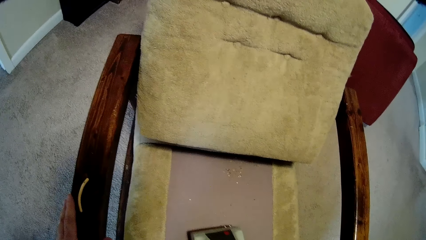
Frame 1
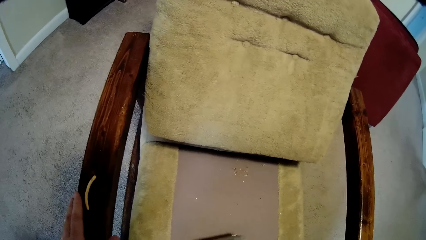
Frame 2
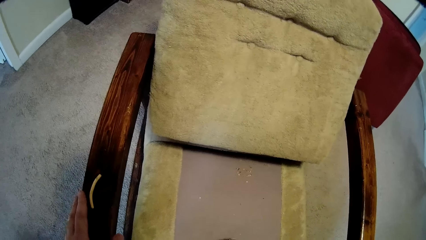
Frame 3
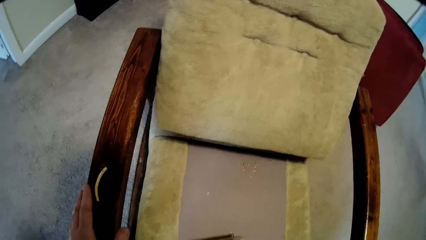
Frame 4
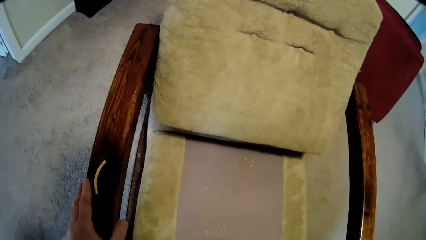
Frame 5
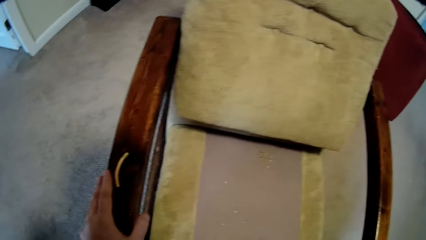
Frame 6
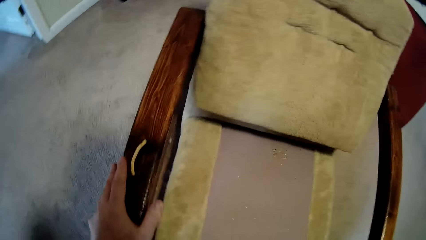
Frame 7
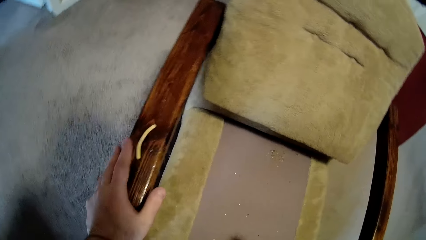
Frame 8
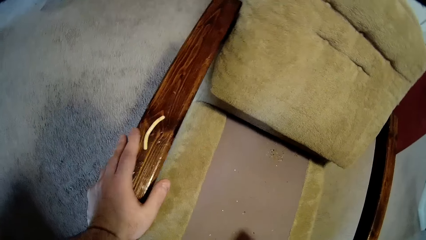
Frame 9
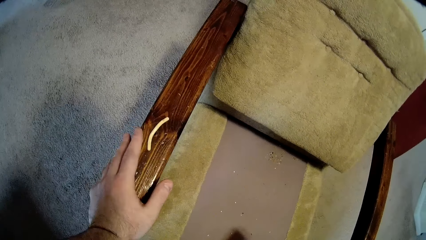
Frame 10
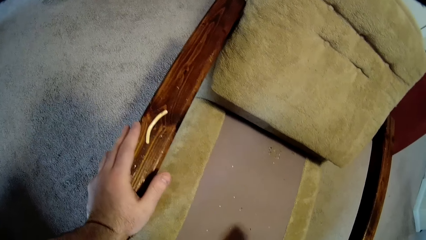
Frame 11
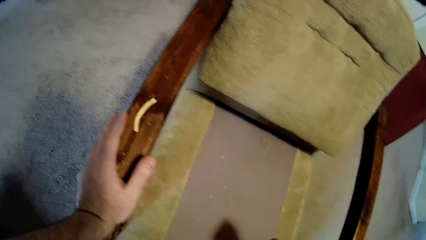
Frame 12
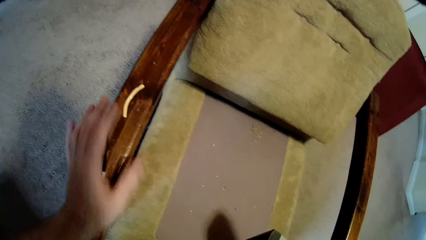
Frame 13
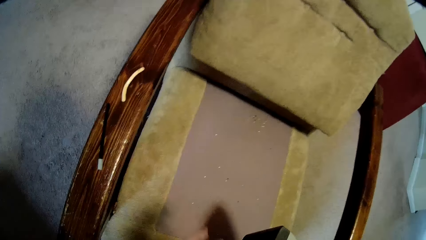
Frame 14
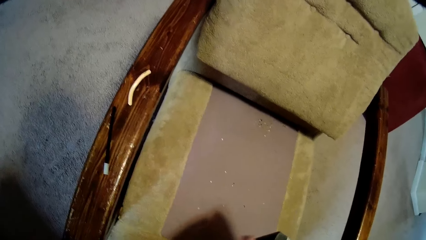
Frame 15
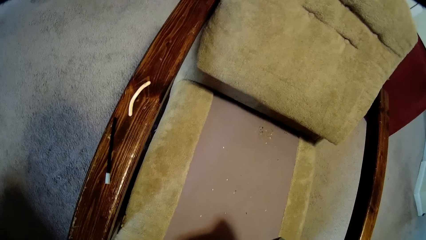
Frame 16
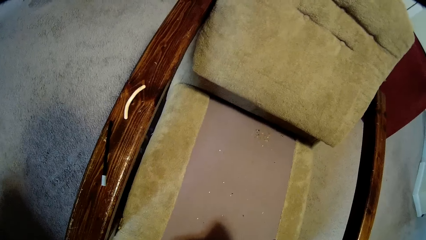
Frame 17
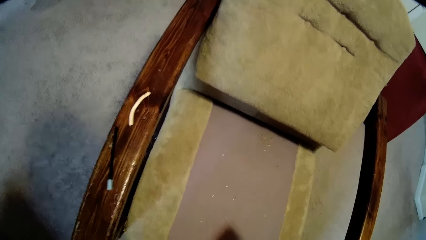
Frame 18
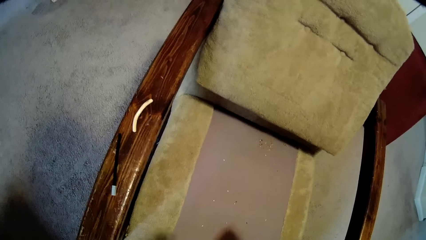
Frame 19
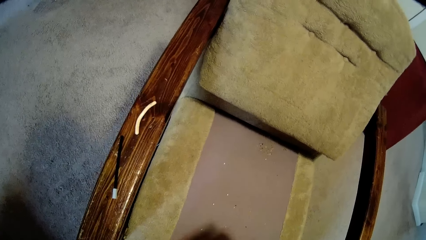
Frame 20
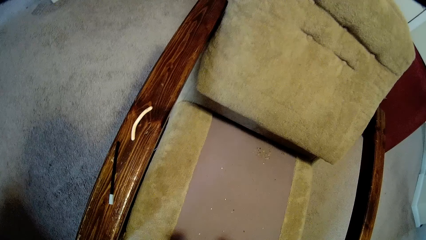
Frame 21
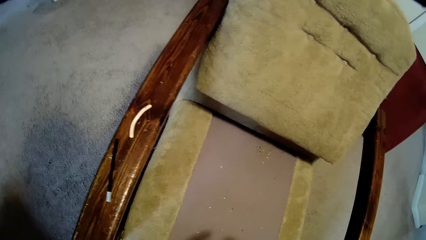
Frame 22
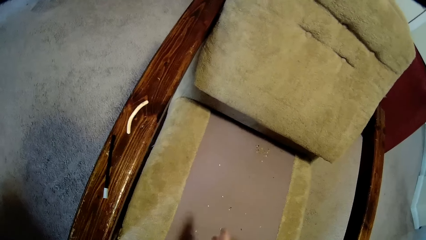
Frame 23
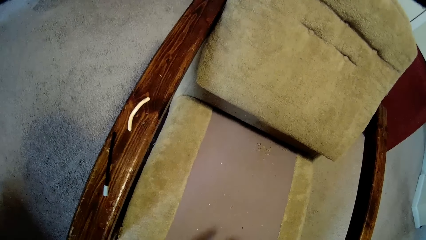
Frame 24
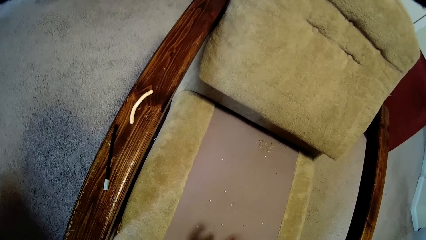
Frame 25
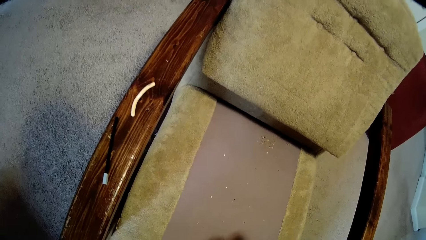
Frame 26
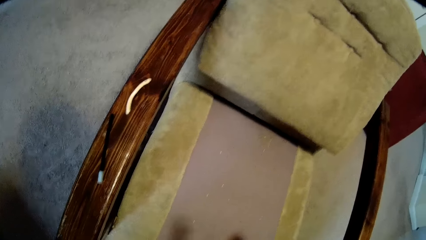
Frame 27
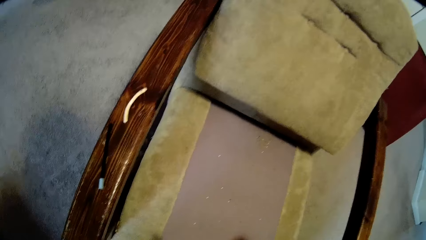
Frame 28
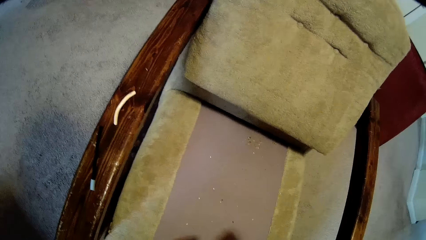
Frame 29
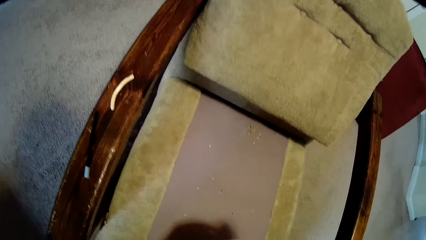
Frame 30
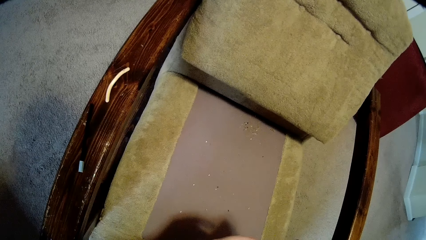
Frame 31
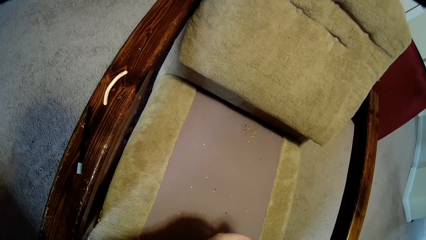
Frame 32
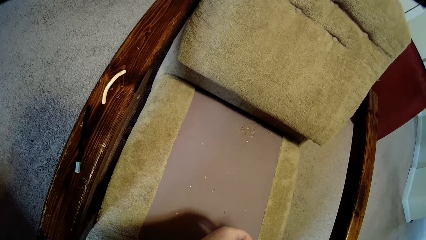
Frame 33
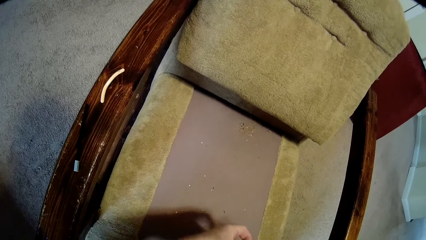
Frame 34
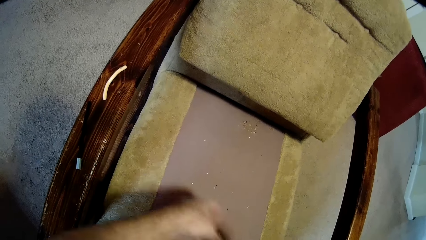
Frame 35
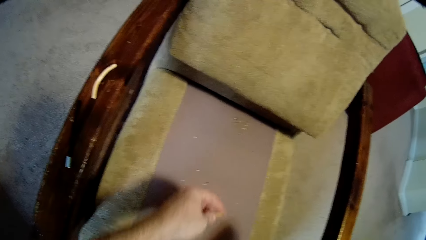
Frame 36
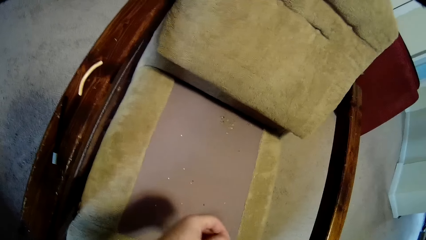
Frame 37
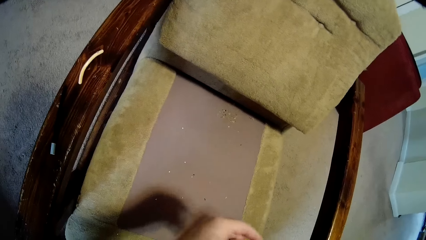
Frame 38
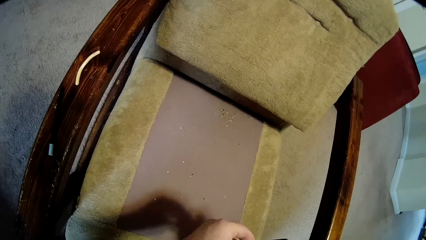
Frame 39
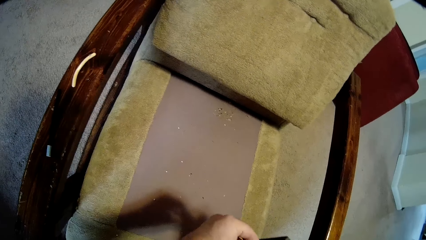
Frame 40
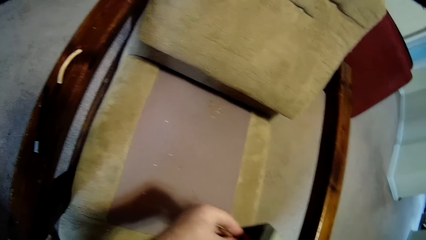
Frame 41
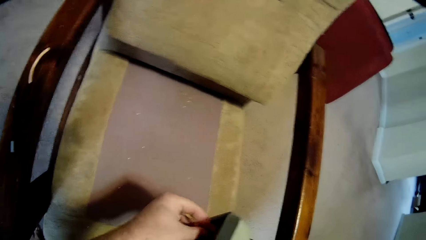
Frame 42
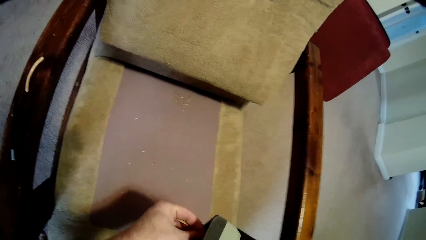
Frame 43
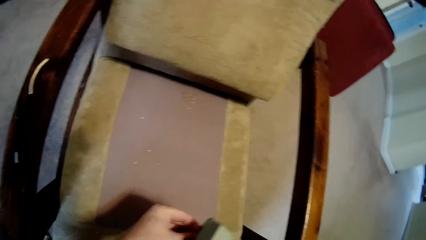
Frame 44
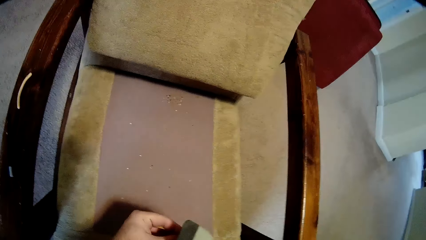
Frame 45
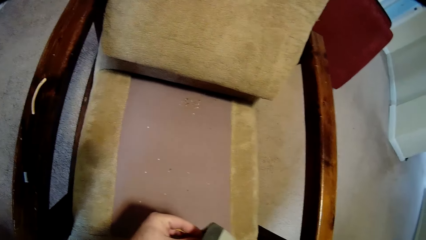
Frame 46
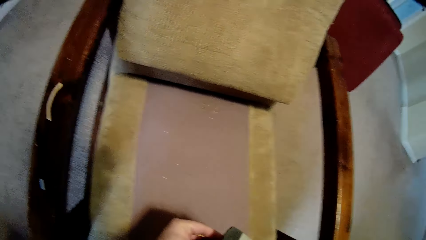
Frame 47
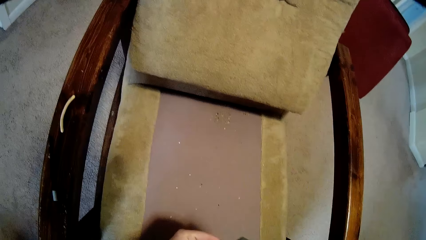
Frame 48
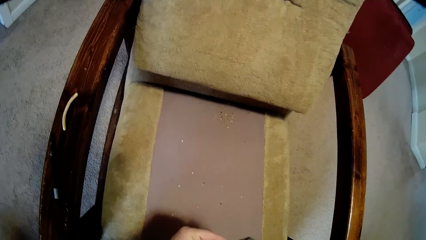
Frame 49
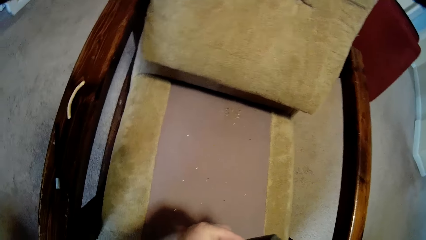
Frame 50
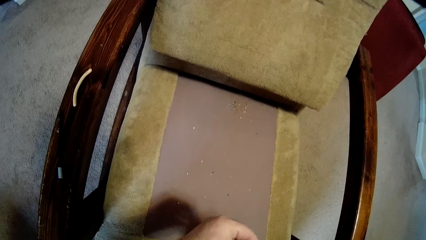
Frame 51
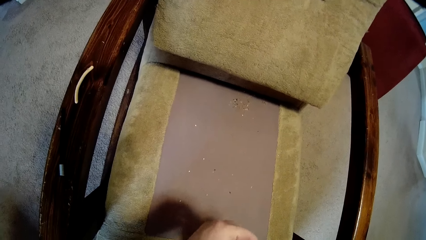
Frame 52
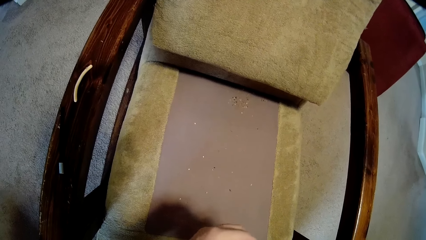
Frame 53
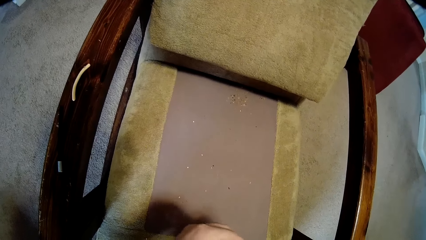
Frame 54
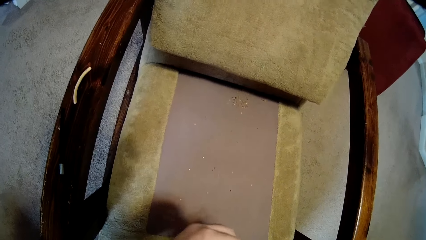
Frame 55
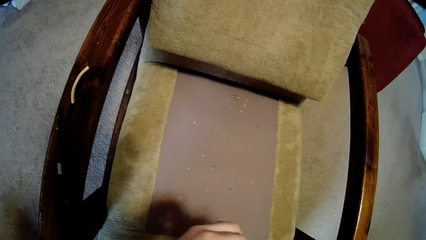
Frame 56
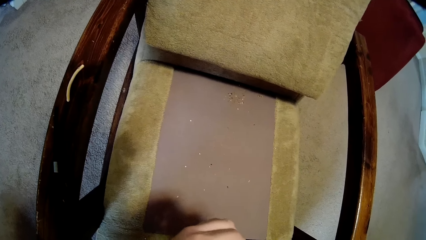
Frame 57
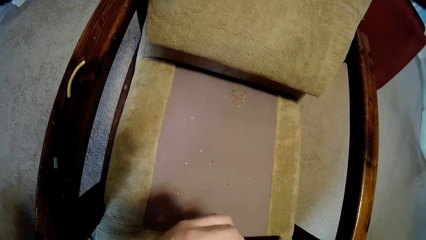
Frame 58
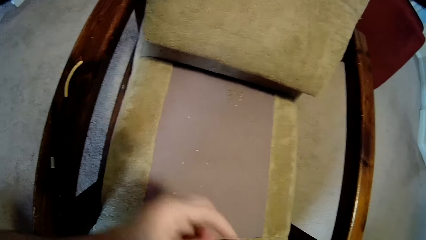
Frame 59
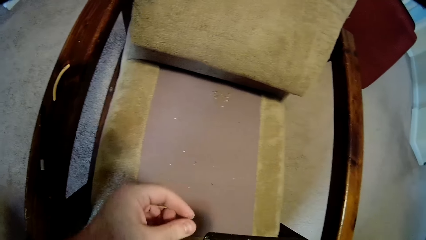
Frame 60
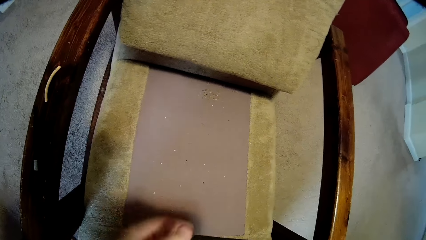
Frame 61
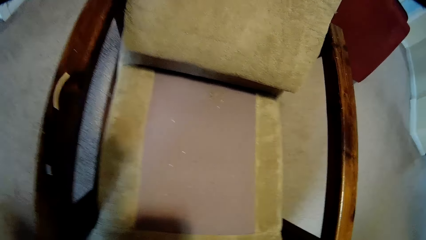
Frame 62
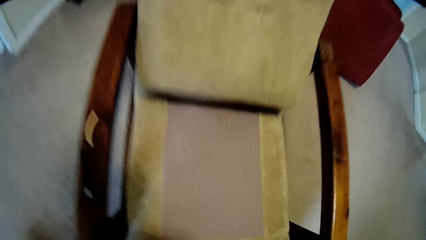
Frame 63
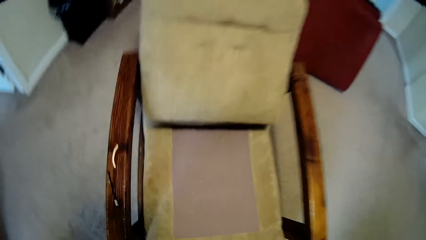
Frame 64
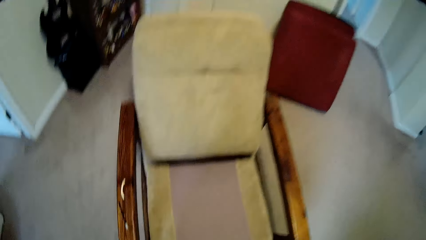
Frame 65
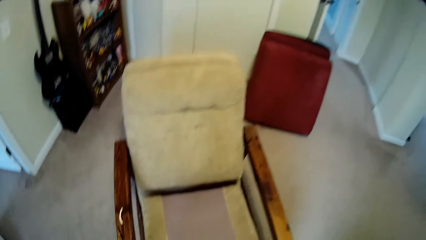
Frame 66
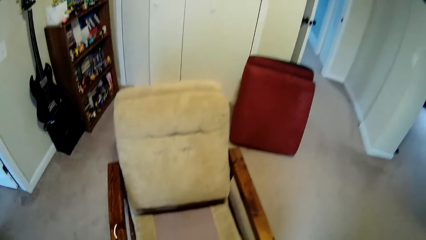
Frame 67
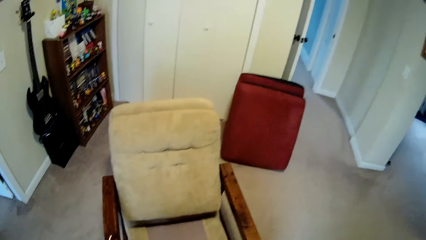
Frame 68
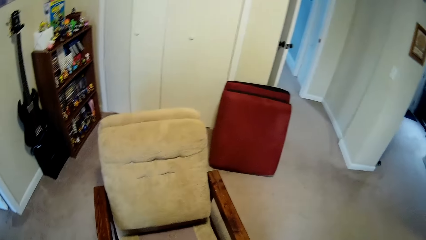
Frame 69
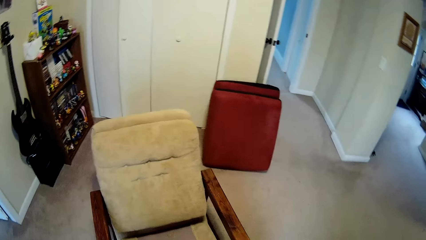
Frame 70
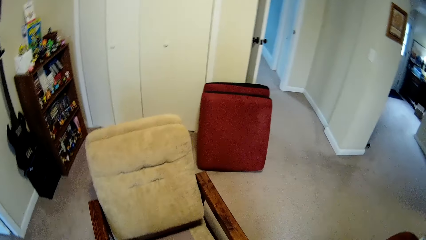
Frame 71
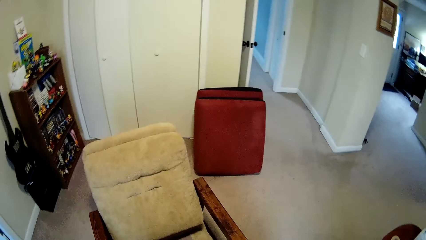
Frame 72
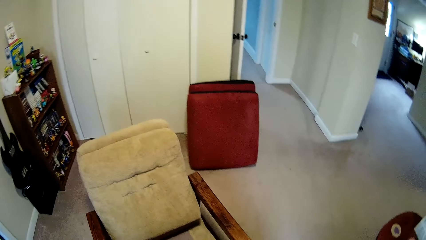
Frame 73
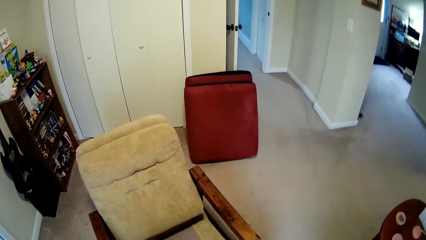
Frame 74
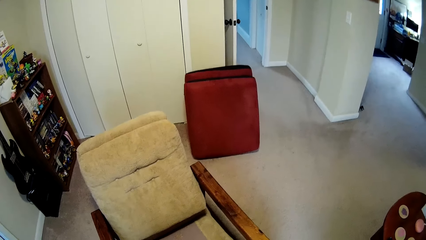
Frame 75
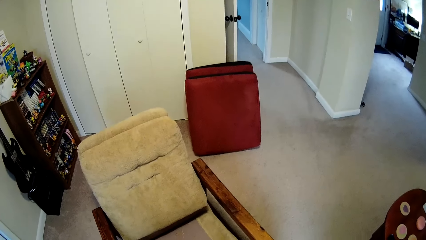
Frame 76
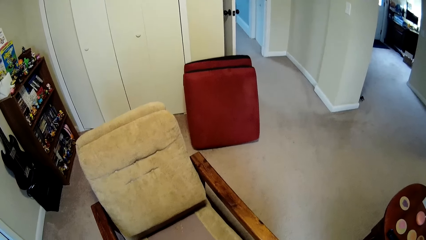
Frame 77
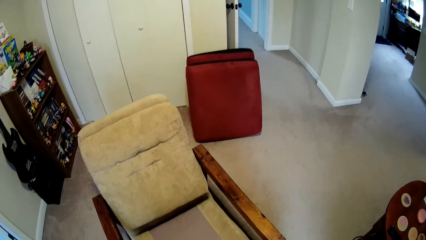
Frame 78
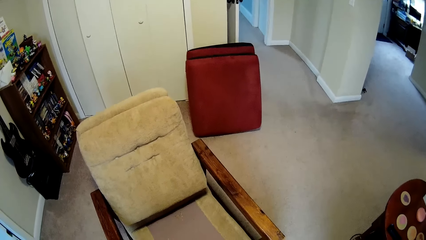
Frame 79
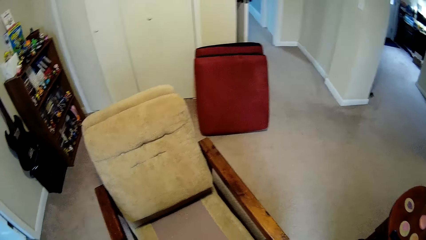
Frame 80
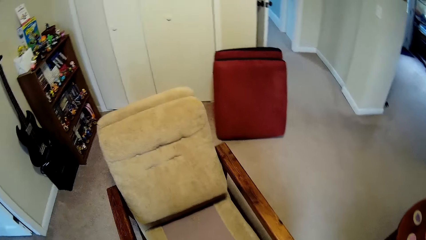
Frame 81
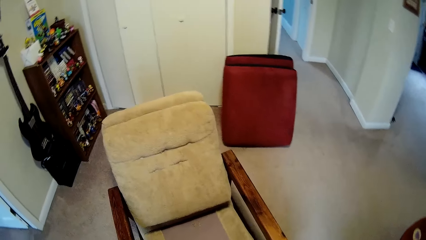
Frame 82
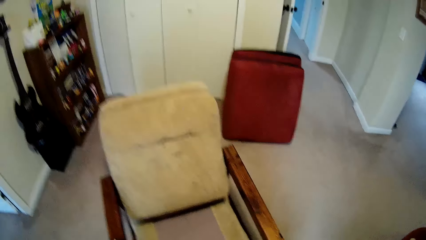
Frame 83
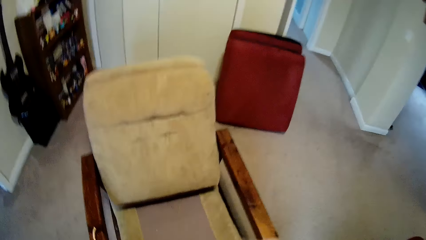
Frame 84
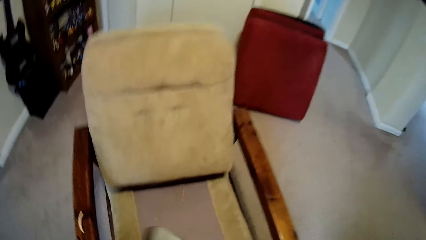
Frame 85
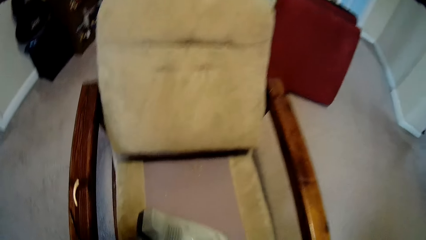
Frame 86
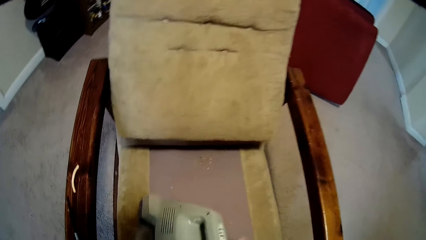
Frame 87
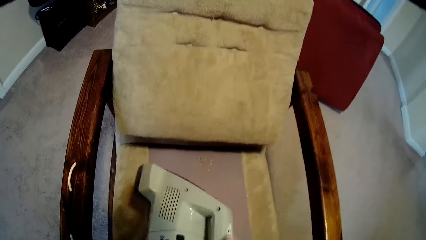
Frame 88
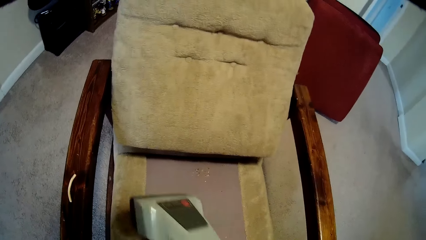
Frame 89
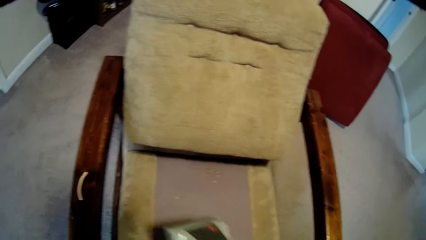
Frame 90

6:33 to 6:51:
The camera wearer turns off the sofa cleaning machine. They look at the chair.
